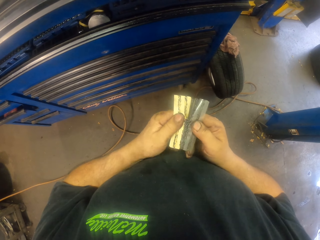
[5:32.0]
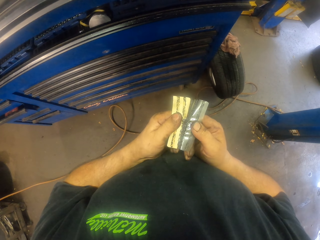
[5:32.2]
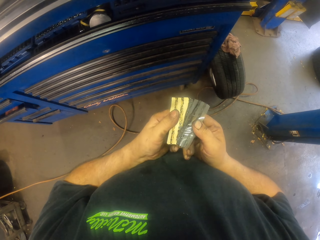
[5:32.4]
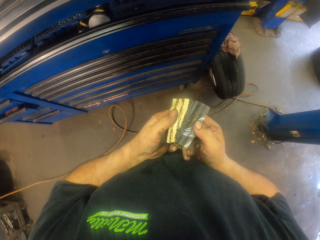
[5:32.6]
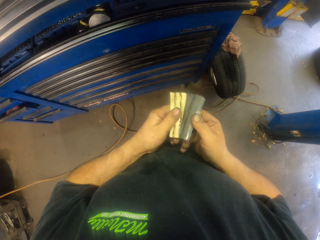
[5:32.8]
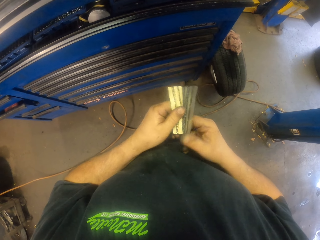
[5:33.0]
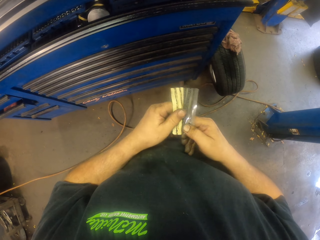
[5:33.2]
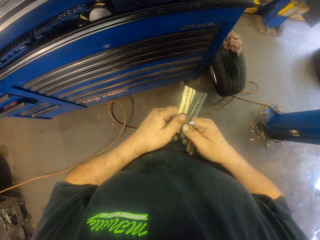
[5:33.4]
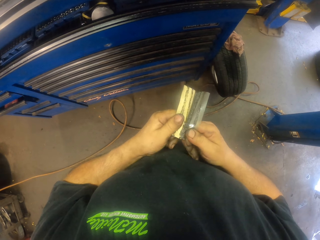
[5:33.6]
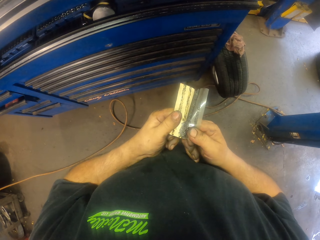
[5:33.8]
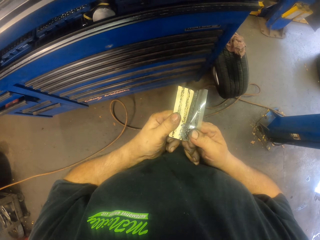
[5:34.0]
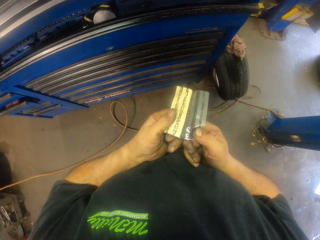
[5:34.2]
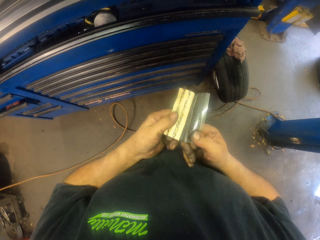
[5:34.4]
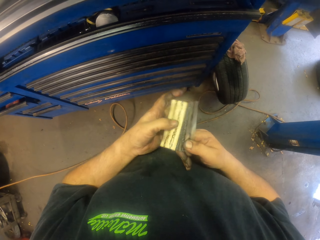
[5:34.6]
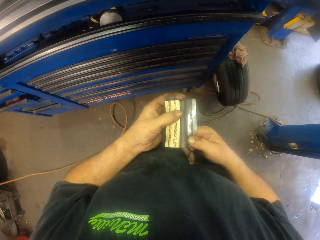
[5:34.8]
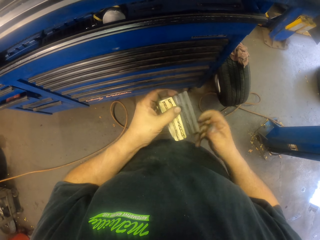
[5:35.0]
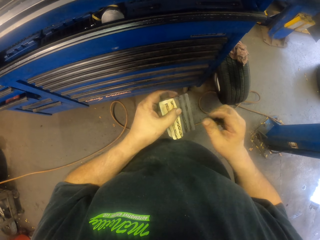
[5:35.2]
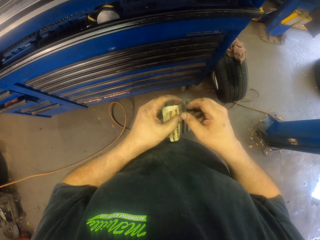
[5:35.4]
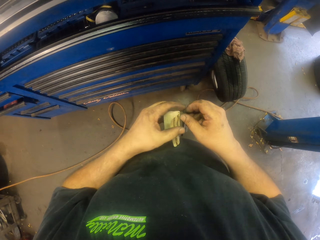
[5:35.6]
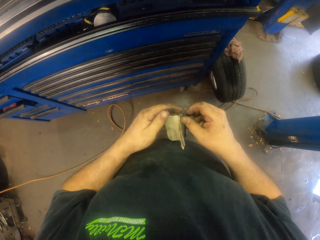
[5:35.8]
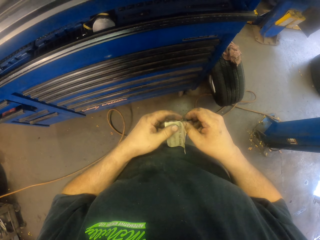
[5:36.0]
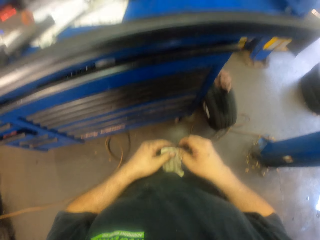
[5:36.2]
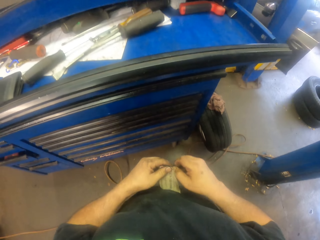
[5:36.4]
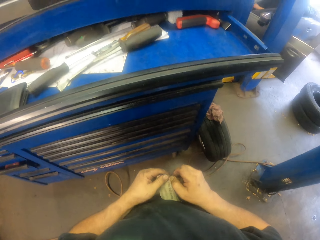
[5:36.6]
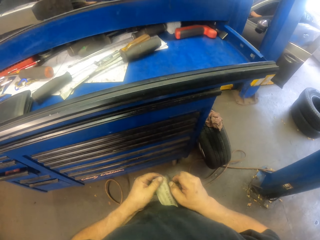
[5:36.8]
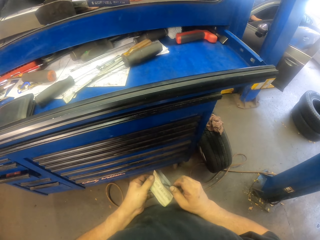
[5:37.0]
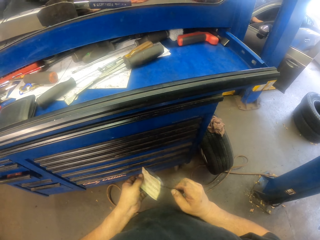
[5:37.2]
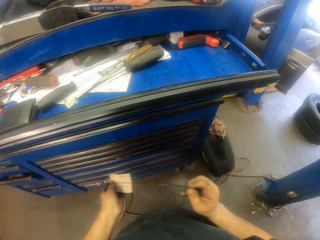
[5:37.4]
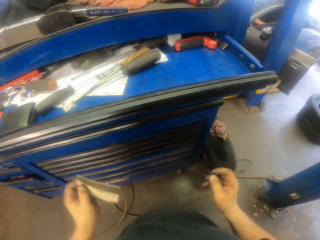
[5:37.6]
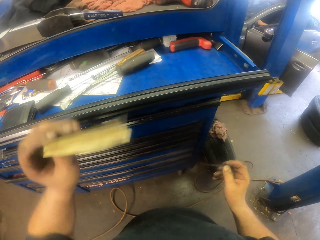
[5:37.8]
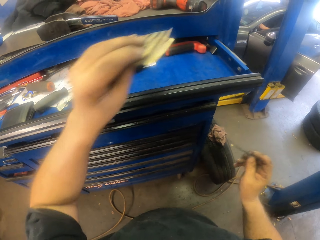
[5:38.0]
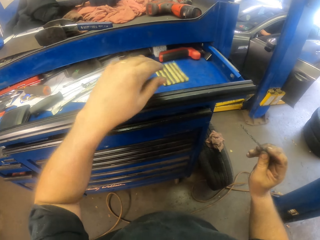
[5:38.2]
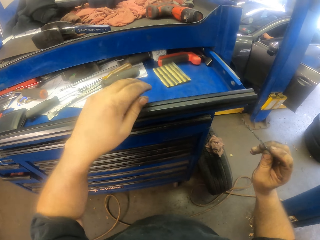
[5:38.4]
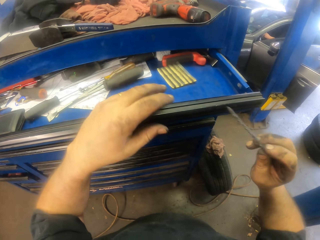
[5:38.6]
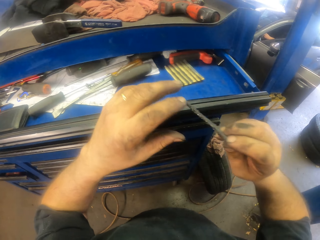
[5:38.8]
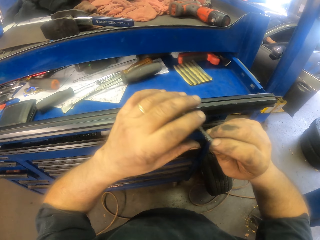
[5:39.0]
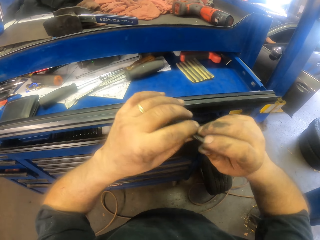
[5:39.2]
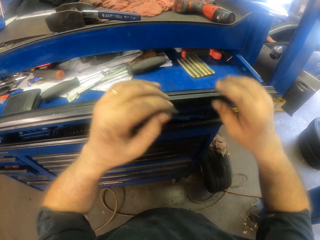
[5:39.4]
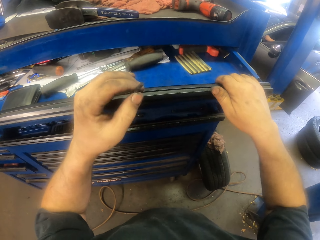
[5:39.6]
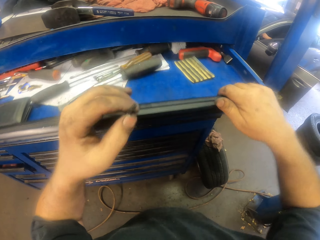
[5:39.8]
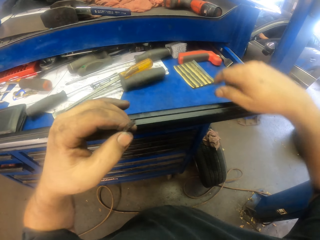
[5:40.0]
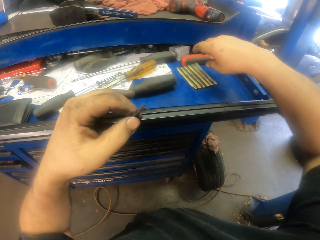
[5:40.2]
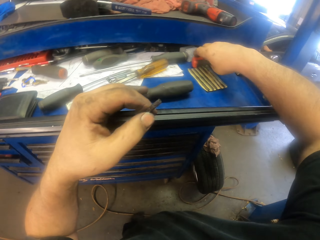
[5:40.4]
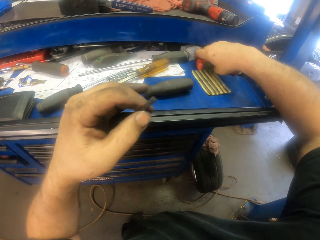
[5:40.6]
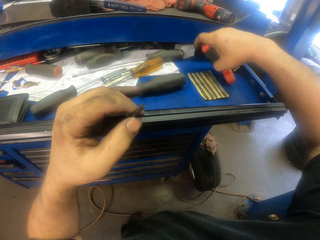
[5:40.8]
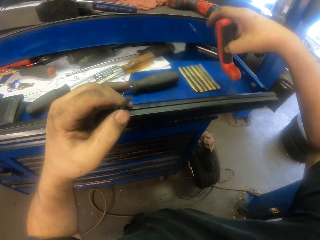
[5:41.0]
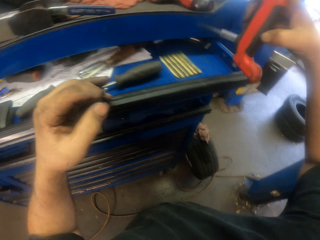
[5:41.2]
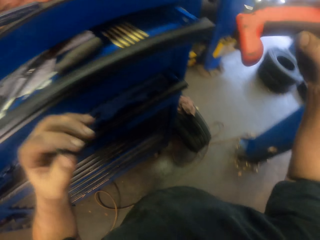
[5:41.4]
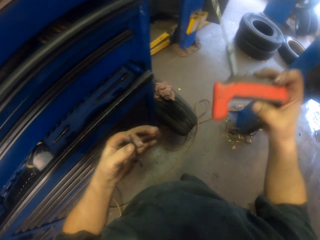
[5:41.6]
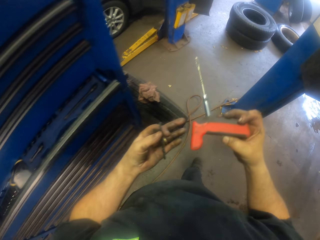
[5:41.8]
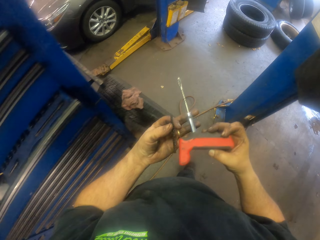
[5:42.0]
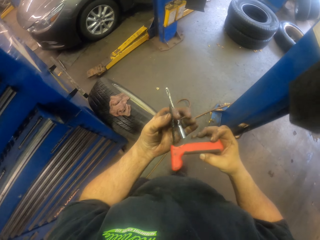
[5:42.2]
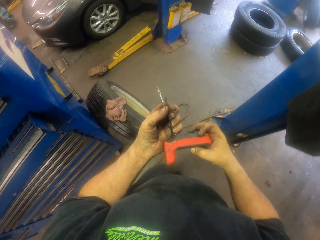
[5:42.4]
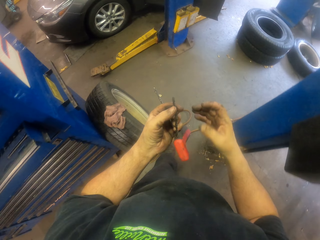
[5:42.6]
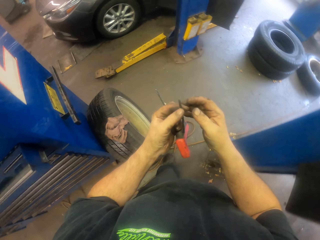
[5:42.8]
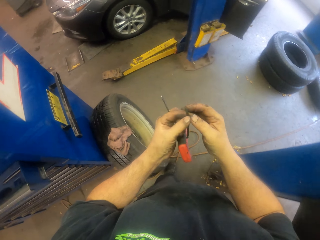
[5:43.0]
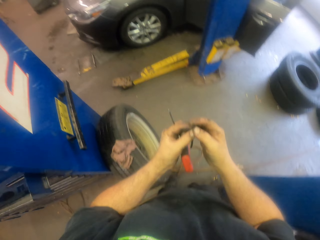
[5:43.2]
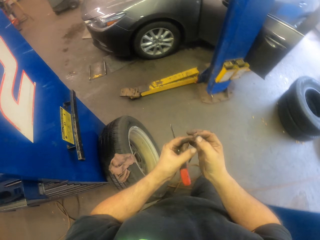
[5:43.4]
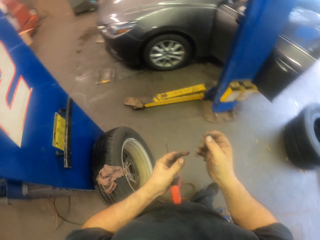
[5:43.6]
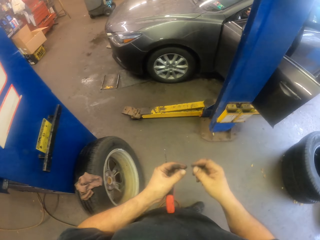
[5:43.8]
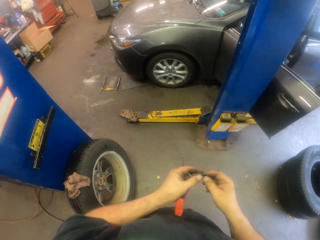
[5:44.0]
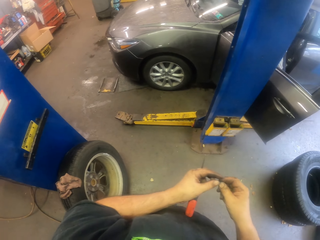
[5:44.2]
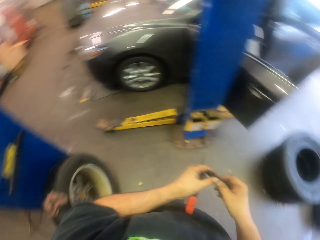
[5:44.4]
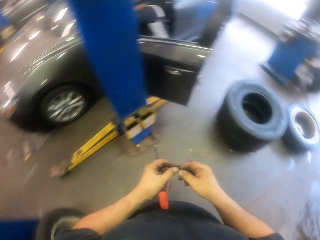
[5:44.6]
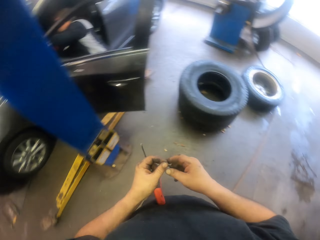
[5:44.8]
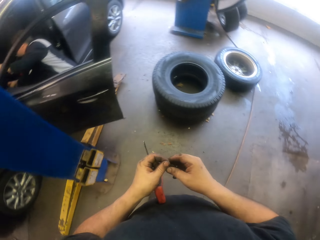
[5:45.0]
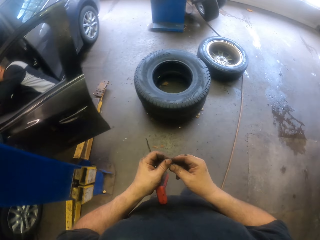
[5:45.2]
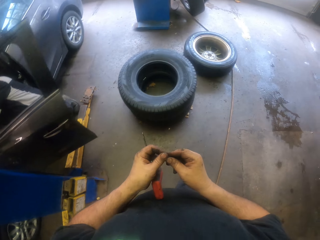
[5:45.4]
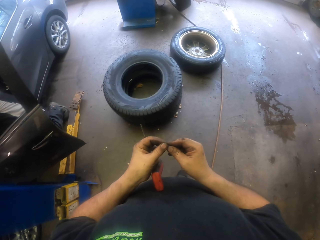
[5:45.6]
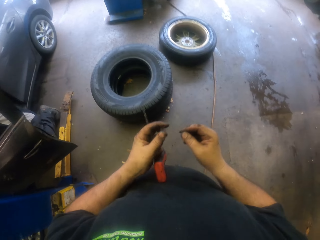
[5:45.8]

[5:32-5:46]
The camera wearer looks at the toolbox. They put the paper on the toolbox. They hold the pin. They move a rubber to the left hand. They pull the drawer. They take a needle gun. They push the drawer. They hold something. They put the needle gun on the left hand. They walk in the garage. They take the rubber.

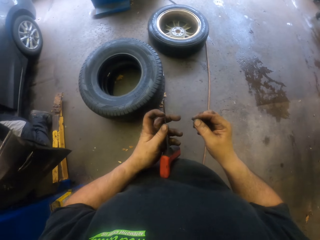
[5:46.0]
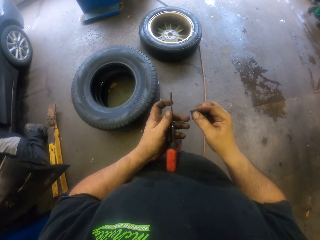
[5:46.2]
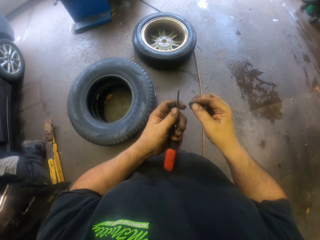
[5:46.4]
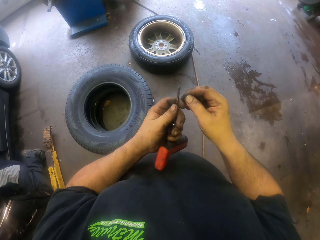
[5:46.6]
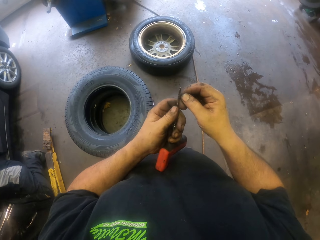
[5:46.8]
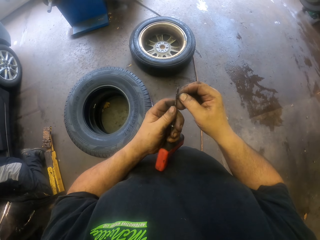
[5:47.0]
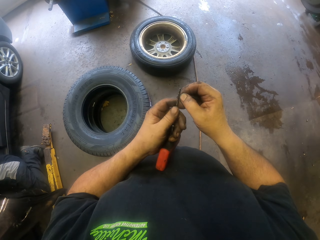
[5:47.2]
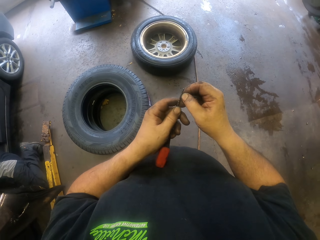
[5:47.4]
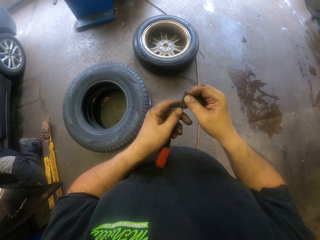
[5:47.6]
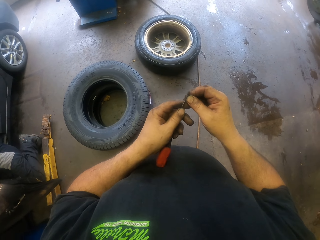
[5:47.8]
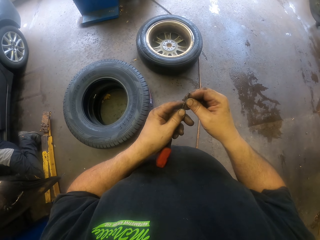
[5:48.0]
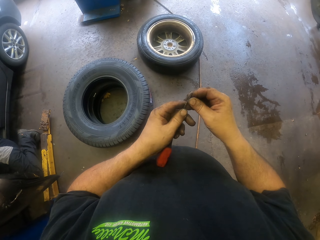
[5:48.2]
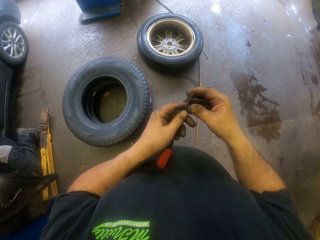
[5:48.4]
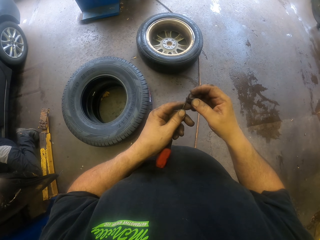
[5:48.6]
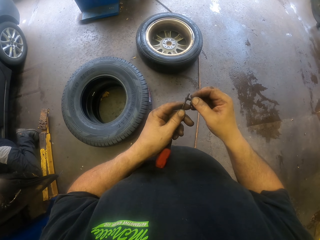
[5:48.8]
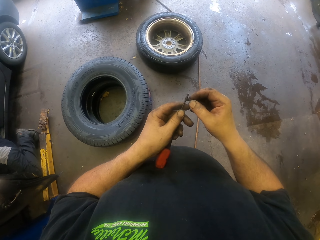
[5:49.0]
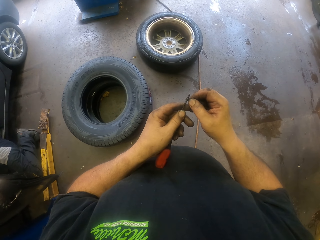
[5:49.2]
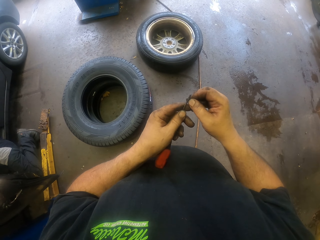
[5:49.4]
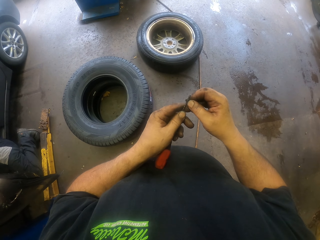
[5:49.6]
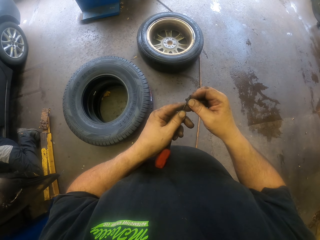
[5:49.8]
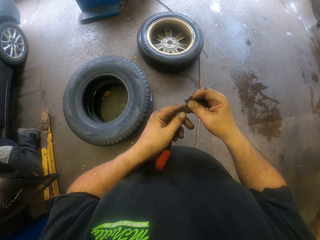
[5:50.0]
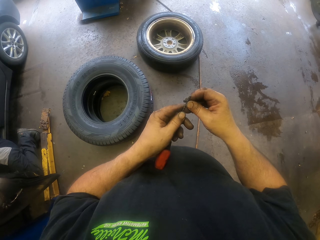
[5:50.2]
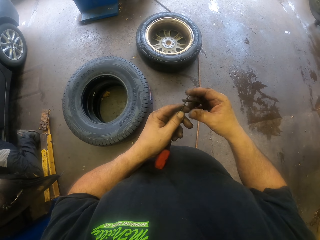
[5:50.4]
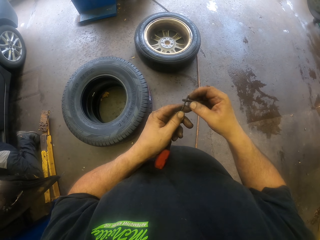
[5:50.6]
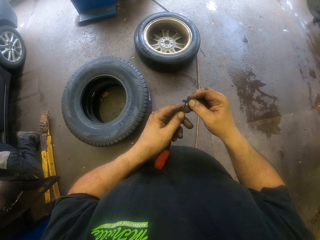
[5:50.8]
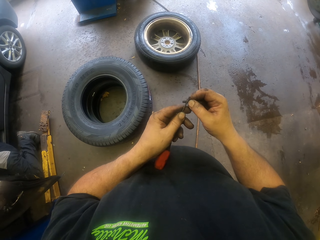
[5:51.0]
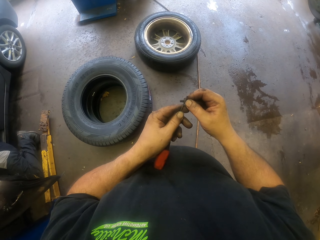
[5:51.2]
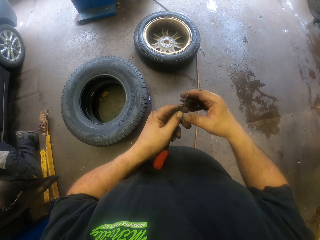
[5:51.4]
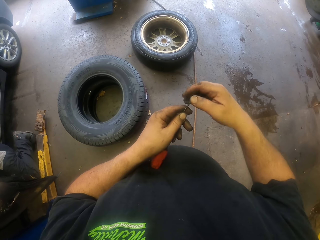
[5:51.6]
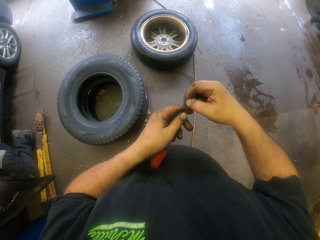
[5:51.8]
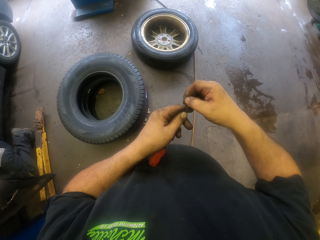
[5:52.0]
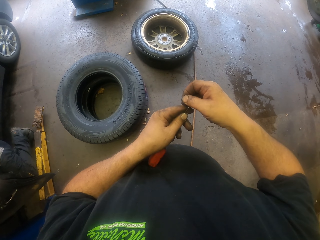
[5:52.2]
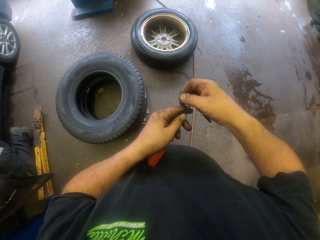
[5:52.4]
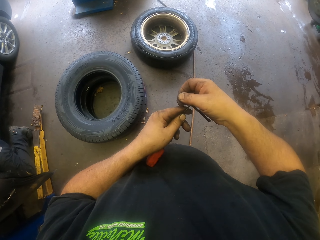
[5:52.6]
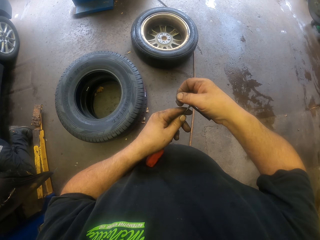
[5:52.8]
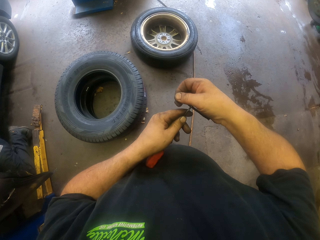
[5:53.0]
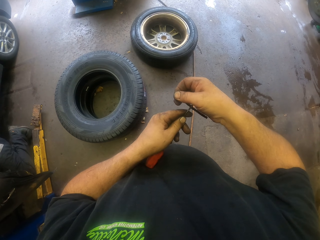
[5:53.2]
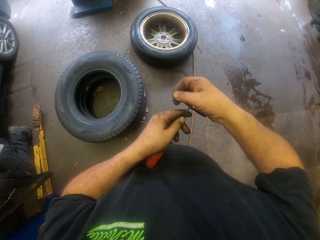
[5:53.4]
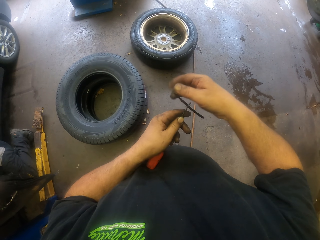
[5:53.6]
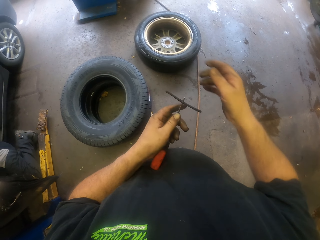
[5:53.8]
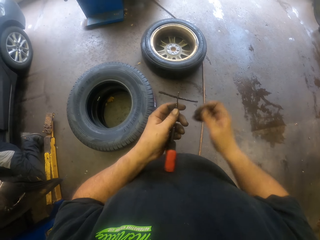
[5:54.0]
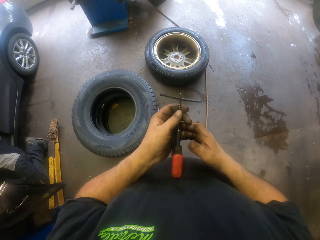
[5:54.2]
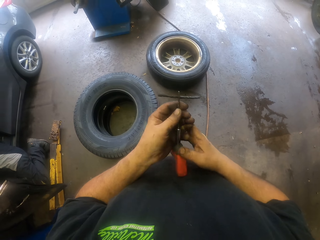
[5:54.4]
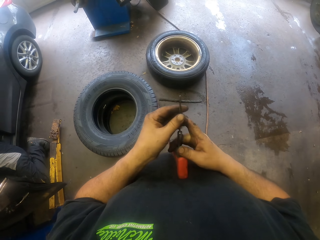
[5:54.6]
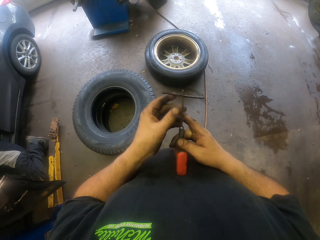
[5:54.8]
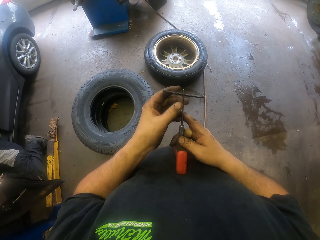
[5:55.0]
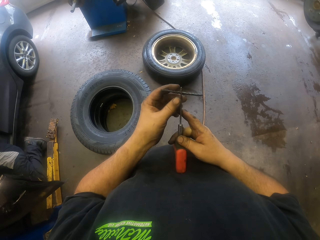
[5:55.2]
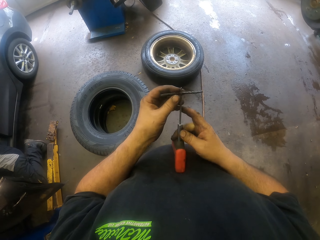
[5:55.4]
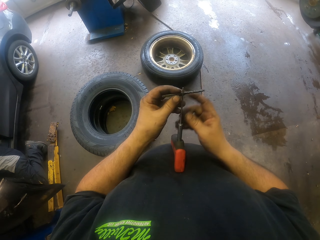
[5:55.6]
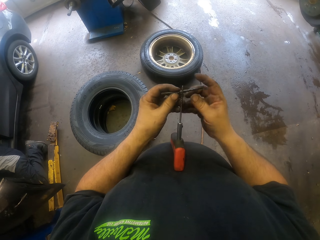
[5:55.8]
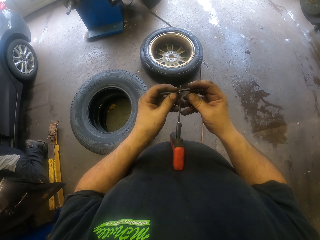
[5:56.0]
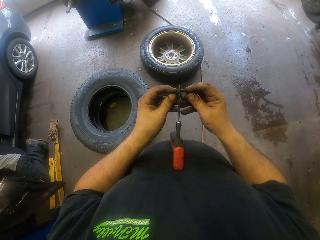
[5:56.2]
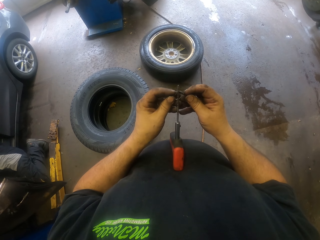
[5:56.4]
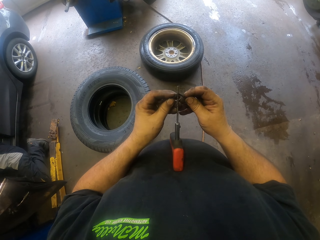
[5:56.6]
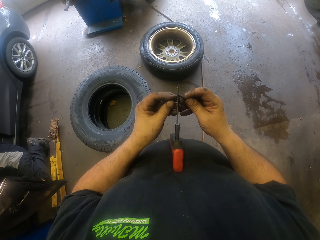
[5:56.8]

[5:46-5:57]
The camera wearer puts the rubber in the needle gun. They put something into the rubber. They pull the rubber.
